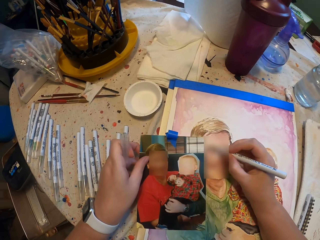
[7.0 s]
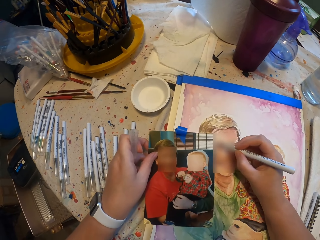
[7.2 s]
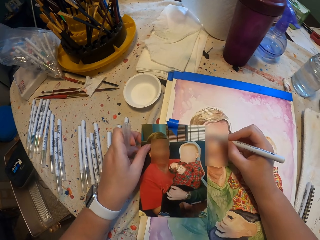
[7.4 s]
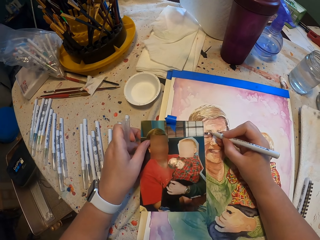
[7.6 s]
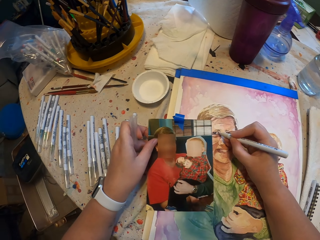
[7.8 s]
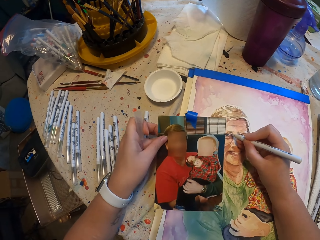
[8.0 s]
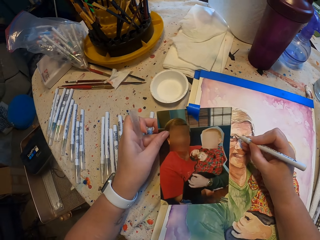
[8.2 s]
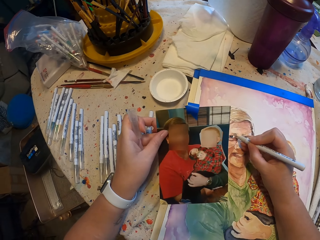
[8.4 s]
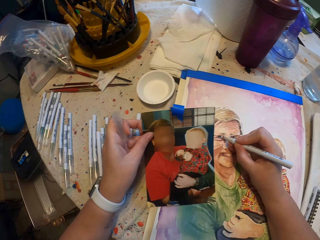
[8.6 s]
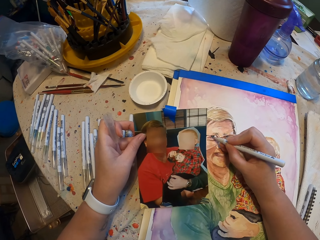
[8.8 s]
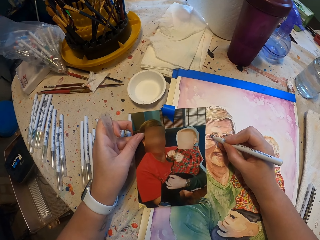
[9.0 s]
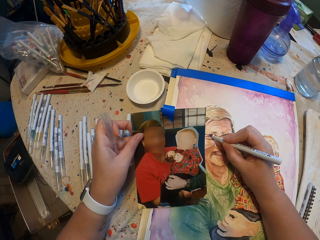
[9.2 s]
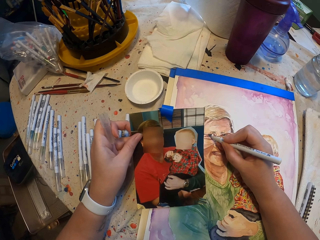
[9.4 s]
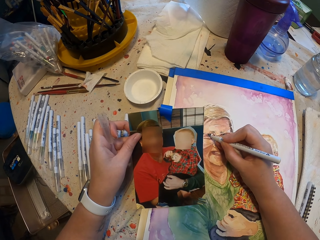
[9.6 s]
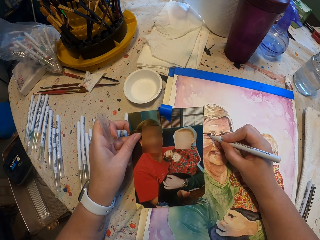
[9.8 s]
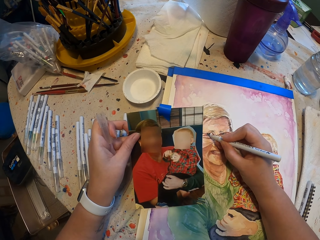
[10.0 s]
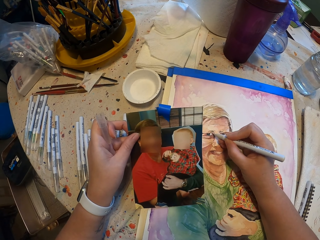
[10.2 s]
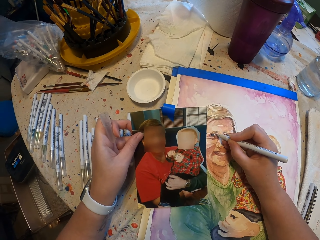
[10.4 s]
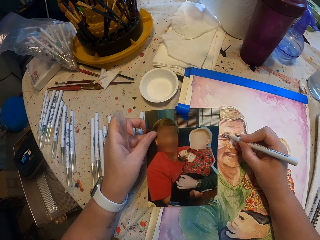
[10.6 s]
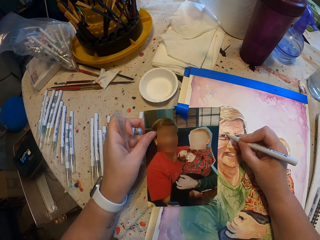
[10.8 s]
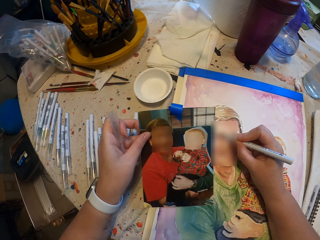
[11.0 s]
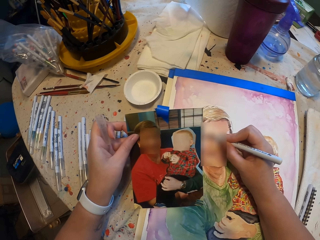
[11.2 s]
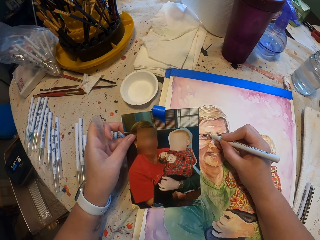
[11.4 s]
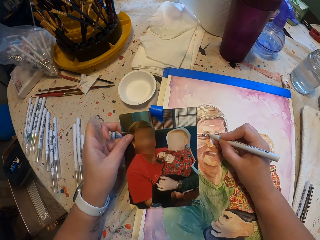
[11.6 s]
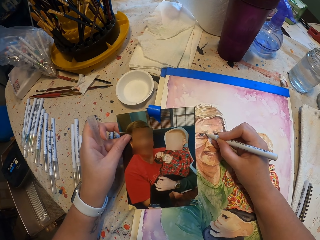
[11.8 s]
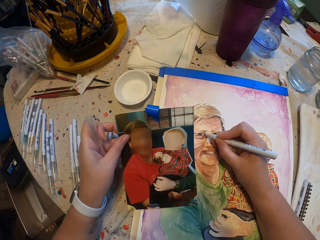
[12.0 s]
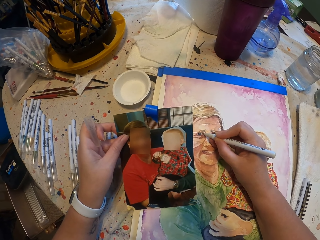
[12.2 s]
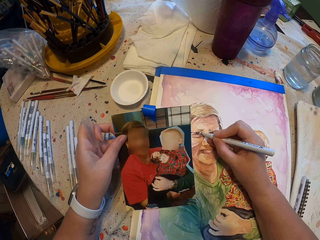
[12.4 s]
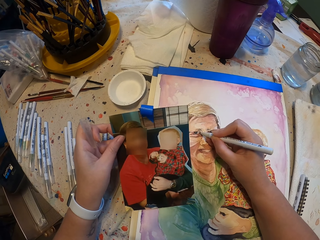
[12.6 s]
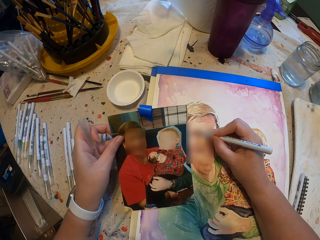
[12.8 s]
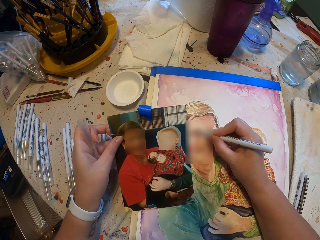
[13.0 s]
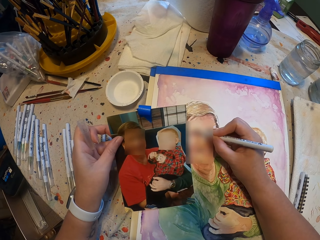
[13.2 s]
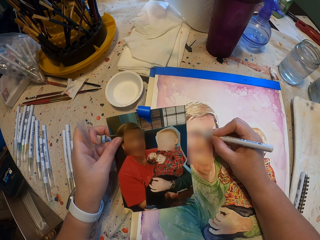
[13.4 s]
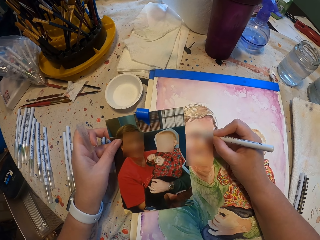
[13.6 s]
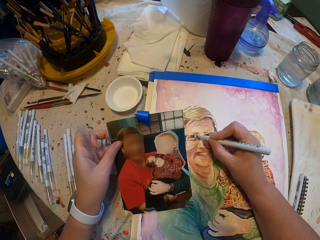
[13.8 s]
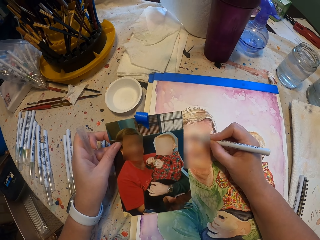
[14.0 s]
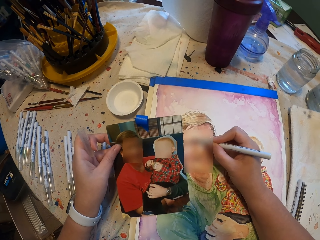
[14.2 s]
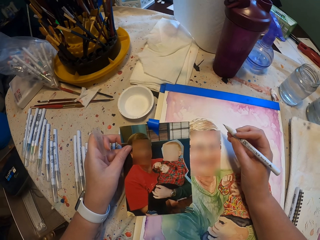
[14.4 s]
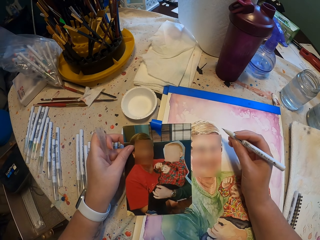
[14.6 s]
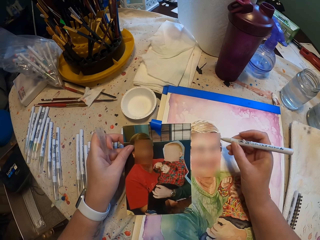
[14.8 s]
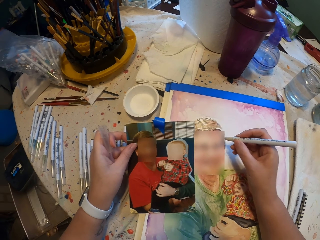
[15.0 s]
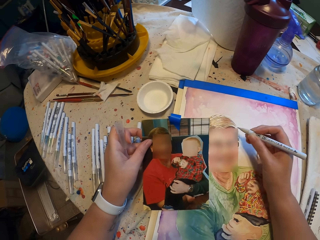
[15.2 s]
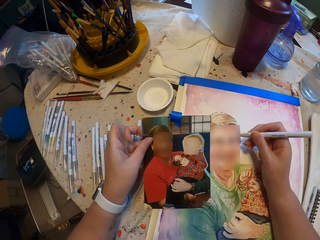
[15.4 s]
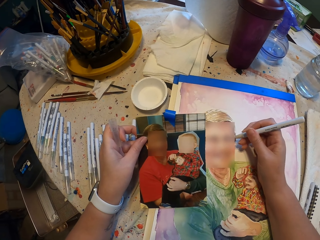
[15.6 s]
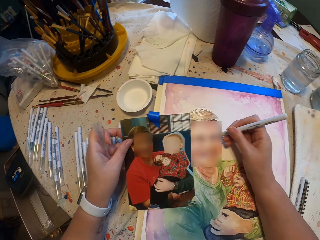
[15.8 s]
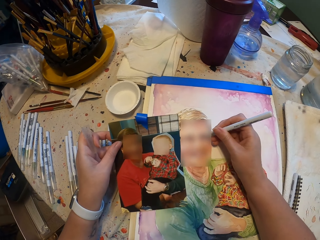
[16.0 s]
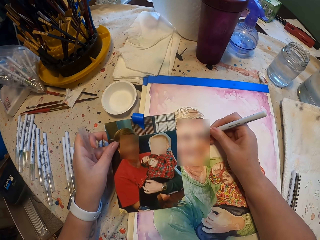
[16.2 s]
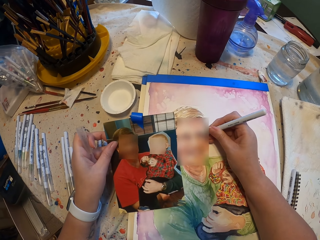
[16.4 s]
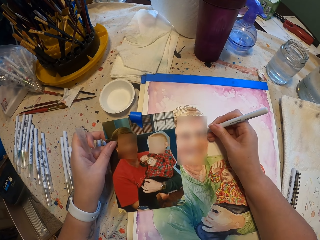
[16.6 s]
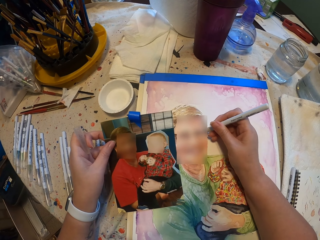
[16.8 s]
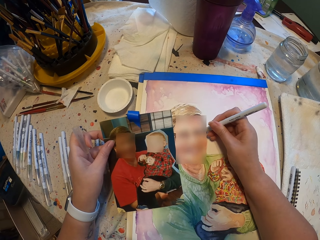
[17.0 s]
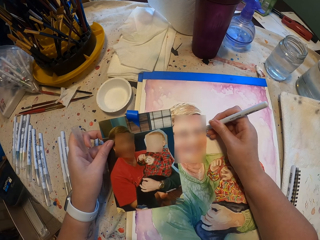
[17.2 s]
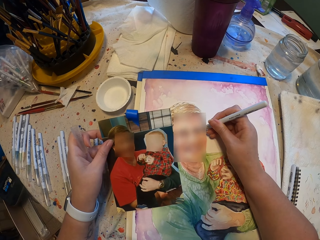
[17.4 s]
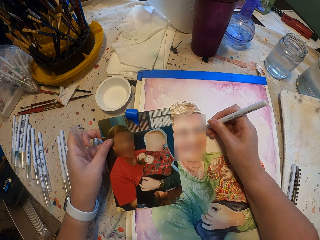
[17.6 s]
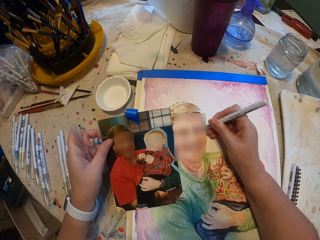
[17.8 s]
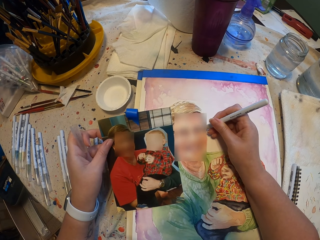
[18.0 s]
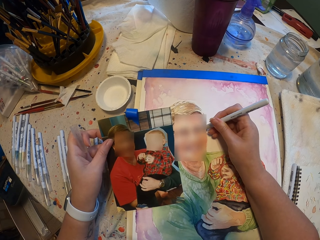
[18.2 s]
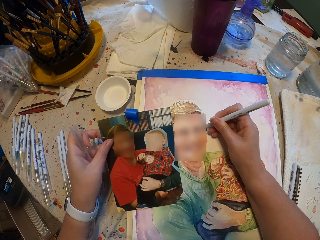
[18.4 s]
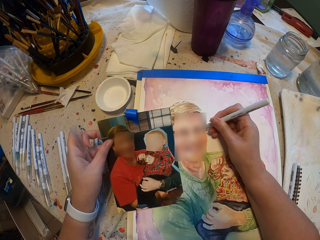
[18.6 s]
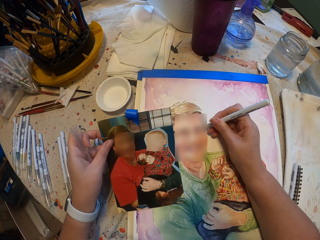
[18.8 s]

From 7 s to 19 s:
The camera wearer draws the picture on the book with the pen. They move the drawing pen. They draw the picture on the book.

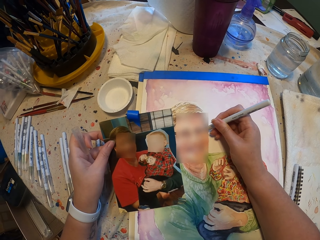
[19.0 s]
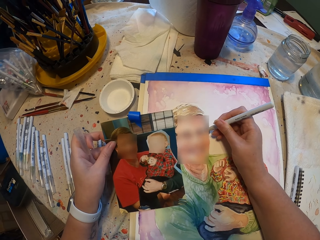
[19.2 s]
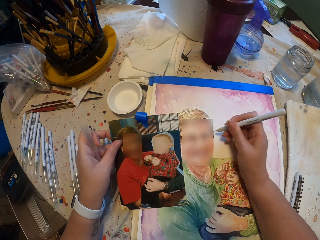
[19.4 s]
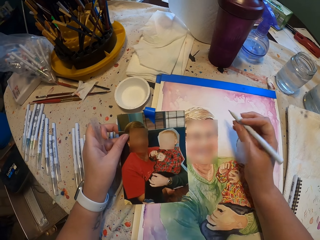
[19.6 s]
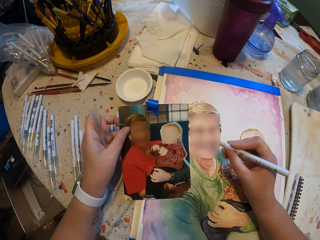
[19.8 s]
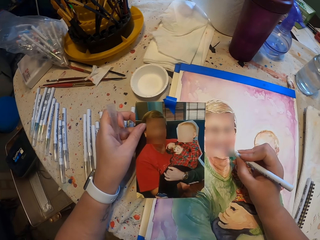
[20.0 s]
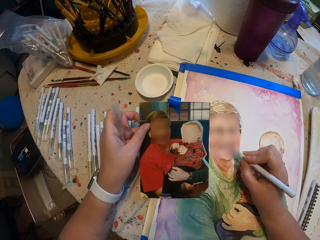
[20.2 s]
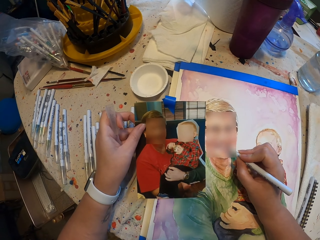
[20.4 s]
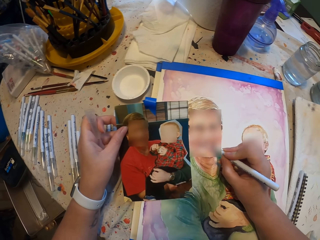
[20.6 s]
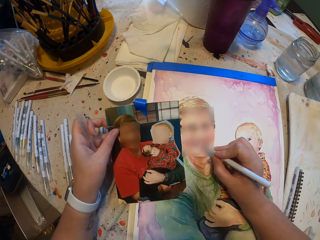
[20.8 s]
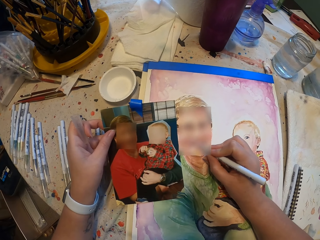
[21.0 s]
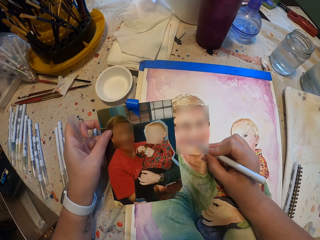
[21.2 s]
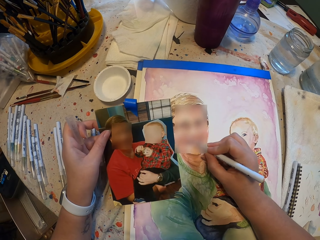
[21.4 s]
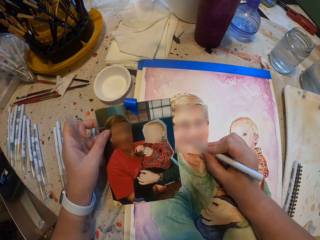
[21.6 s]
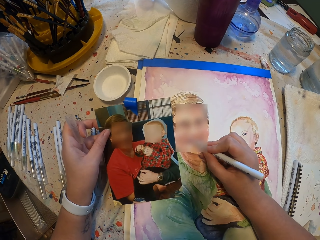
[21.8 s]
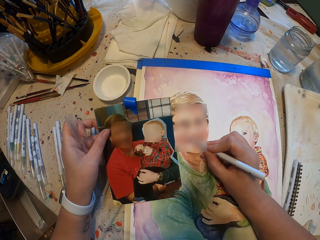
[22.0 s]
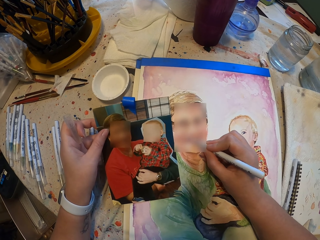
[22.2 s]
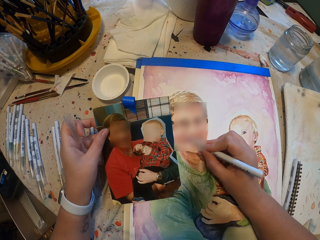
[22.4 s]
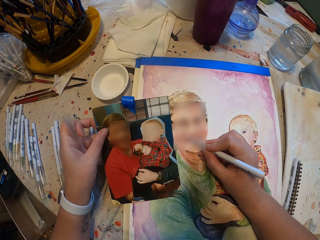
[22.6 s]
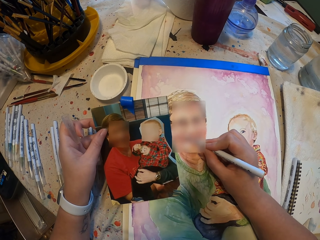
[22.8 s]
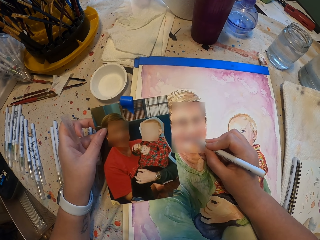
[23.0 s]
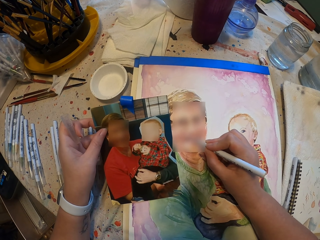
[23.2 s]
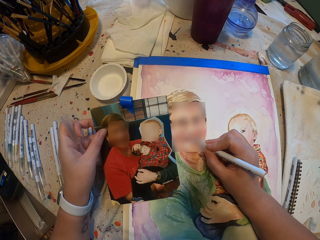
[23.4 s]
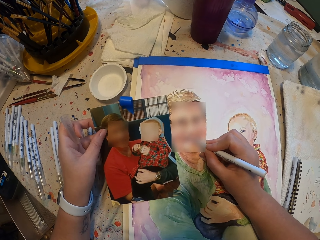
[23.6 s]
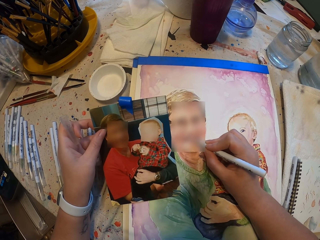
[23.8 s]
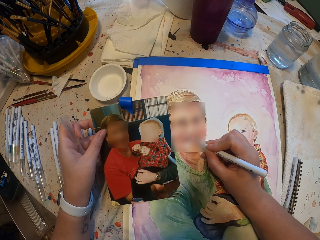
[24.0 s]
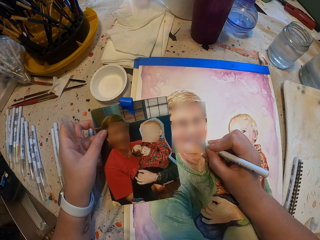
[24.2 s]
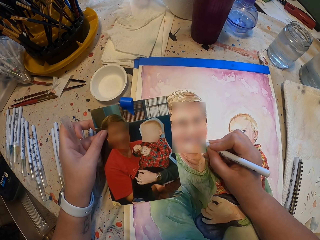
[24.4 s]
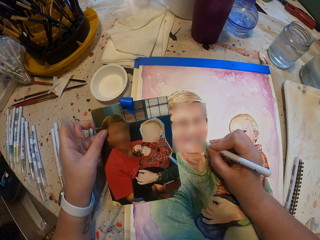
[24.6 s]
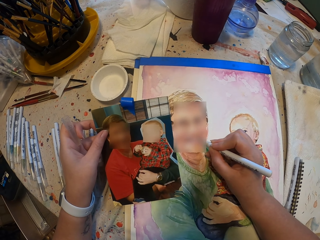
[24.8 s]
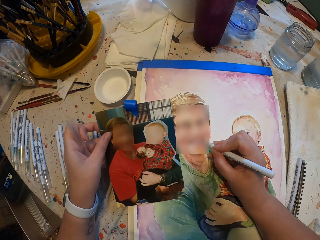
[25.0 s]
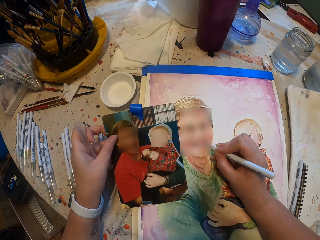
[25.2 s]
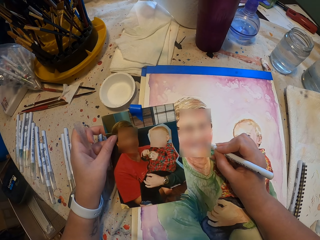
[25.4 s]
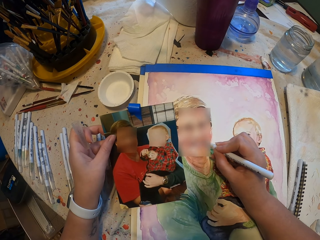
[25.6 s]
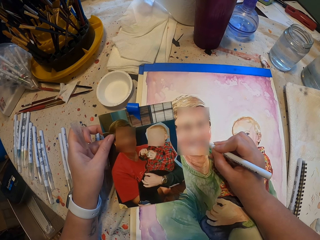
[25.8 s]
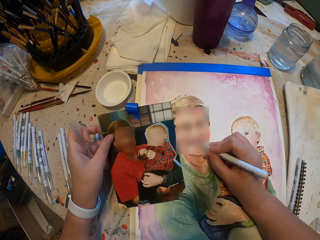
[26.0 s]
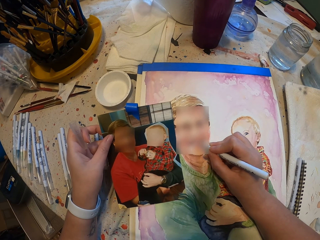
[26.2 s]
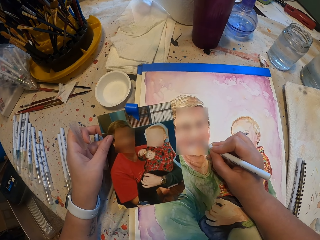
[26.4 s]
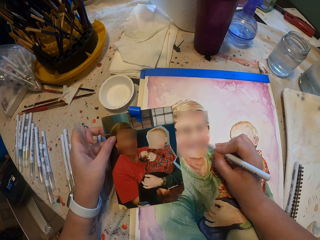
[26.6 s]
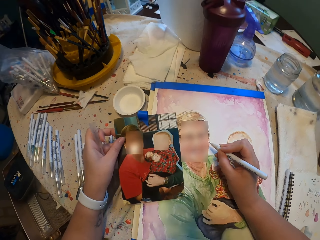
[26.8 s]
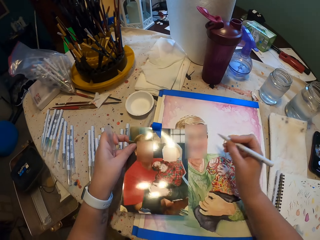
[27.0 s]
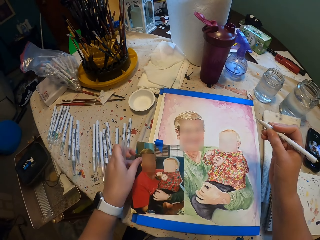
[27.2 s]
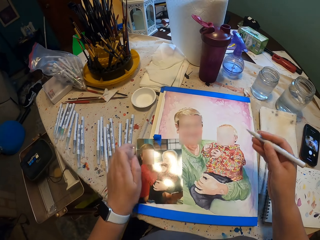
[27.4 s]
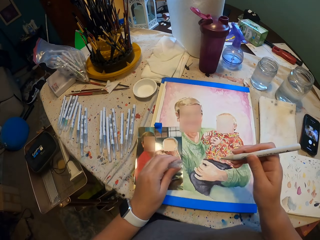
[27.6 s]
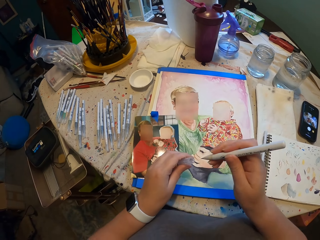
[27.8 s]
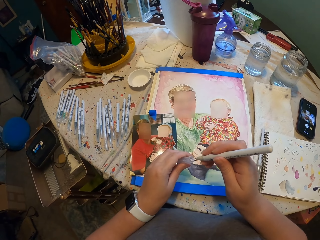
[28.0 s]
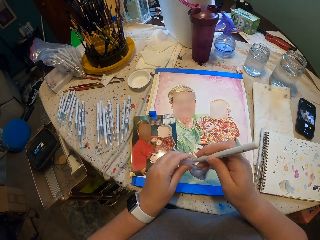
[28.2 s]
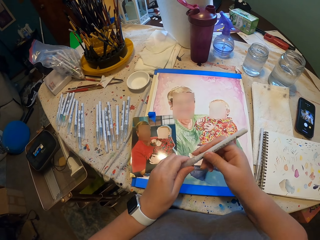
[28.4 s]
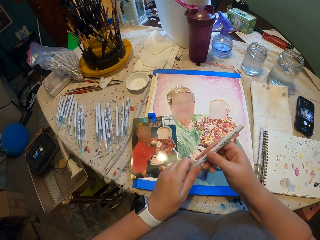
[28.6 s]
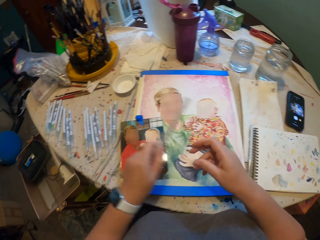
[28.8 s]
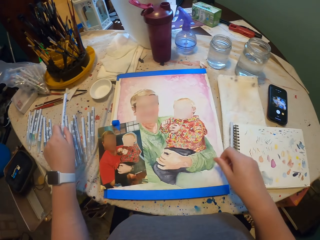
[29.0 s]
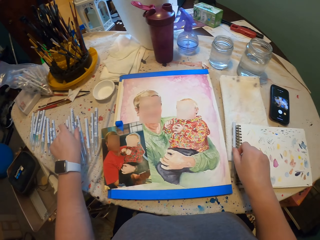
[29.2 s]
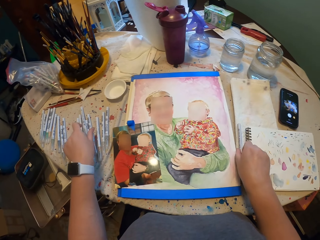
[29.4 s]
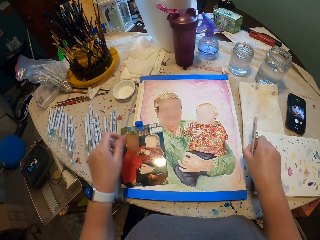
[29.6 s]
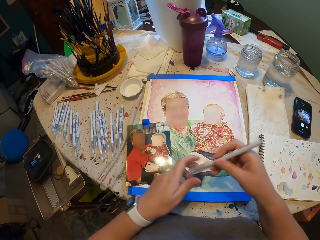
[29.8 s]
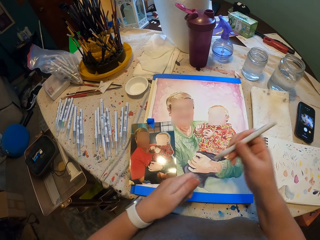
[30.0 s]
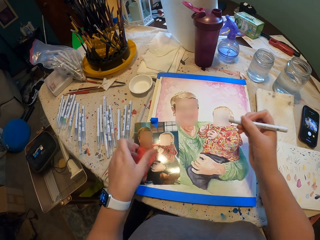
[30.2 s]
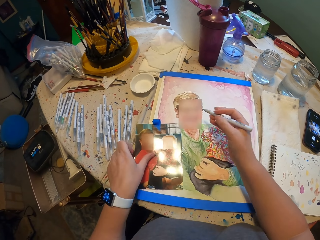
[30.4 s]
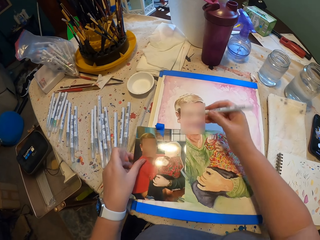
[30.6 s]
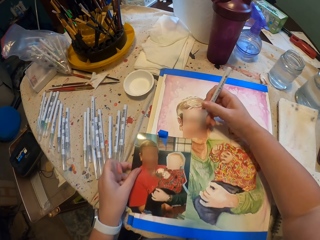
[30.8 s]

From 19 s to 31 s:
The camera wearer moves the drawing pen. He draws the picture on the book. He puts the picture on the book. He closes the drawing pen. He picks up another pen. He puts the drawing pen aside. He opens the drawing pen. He holds the picture in his hand.
